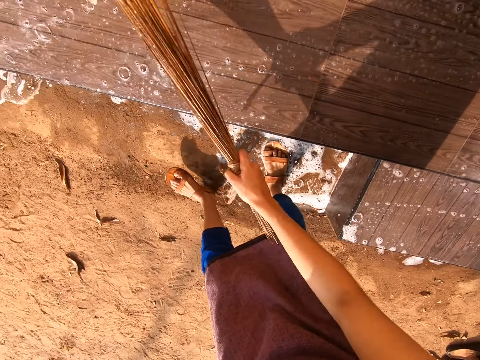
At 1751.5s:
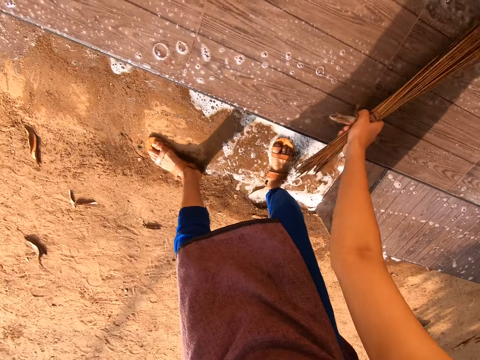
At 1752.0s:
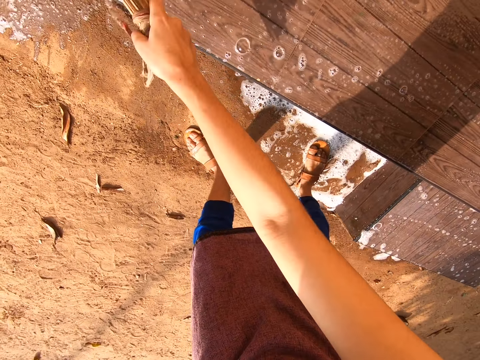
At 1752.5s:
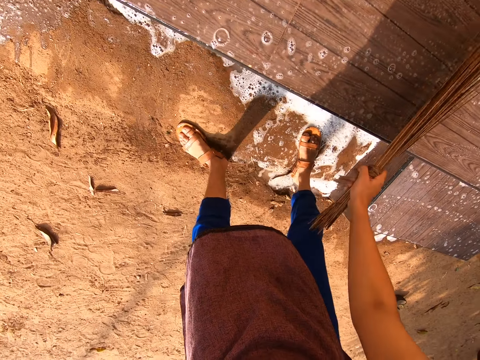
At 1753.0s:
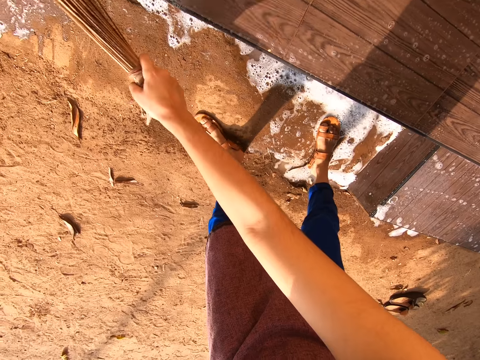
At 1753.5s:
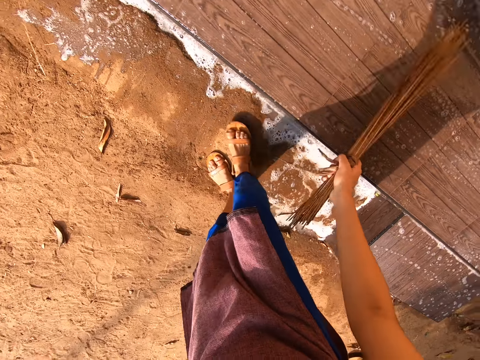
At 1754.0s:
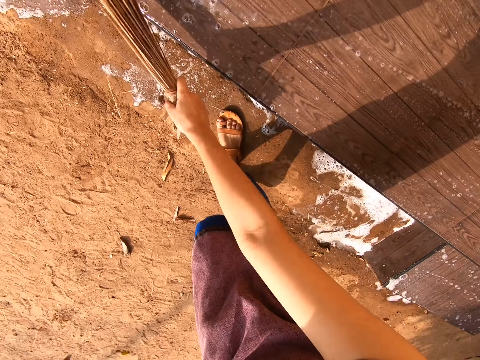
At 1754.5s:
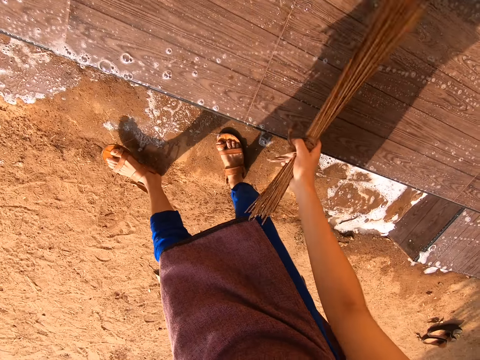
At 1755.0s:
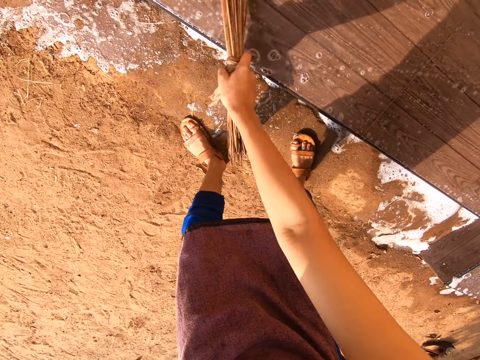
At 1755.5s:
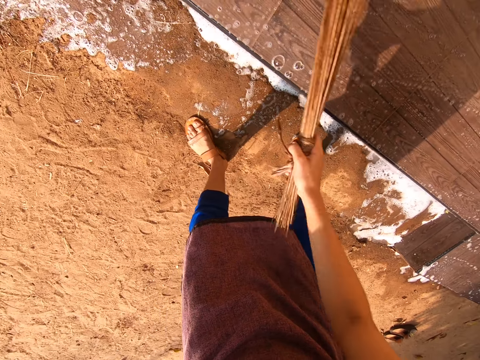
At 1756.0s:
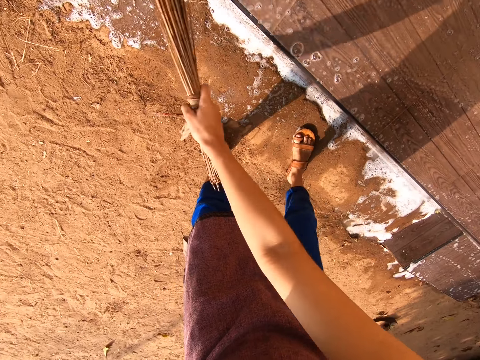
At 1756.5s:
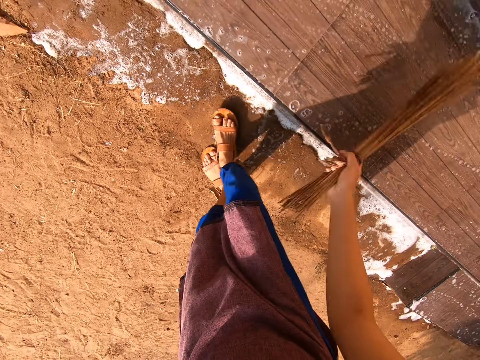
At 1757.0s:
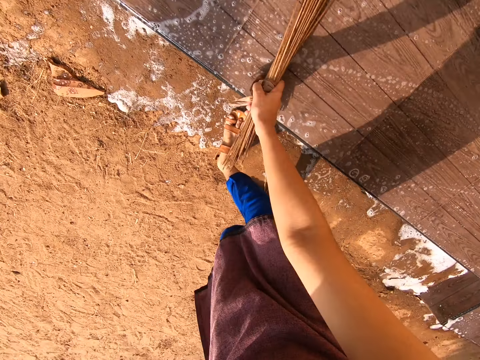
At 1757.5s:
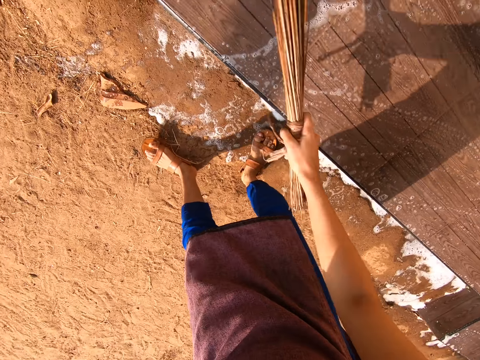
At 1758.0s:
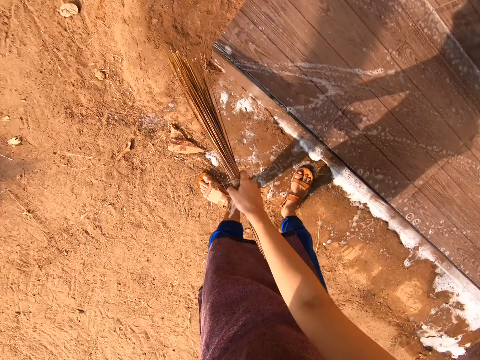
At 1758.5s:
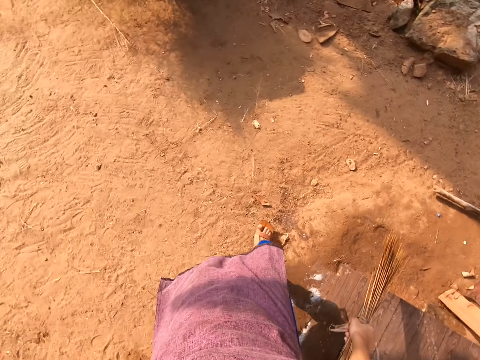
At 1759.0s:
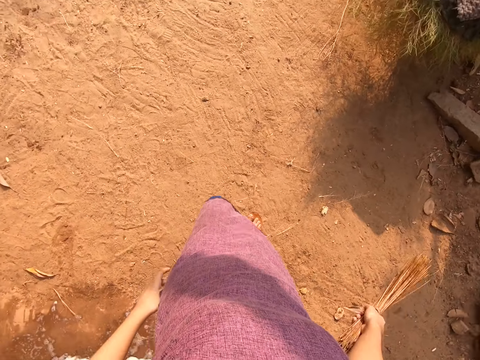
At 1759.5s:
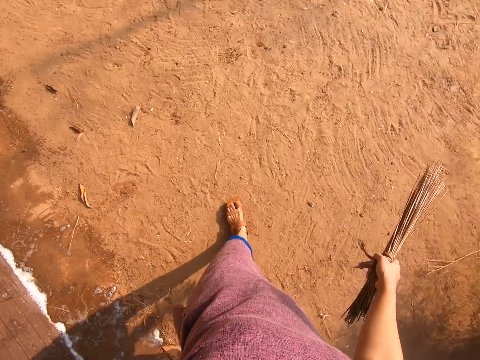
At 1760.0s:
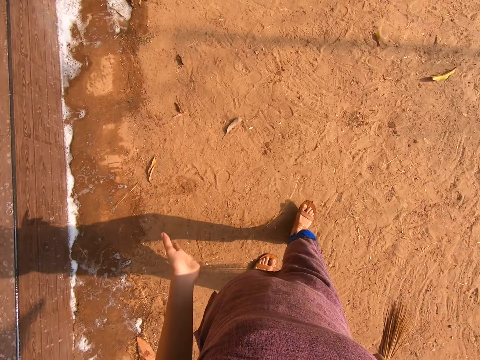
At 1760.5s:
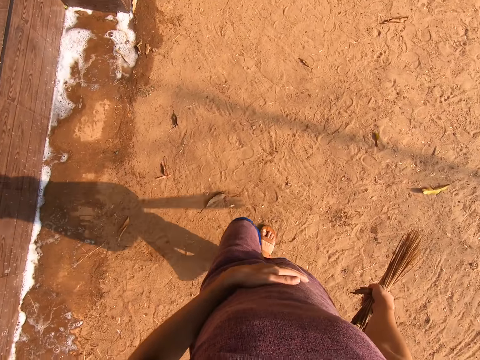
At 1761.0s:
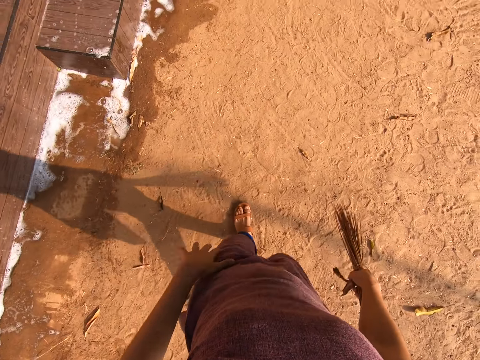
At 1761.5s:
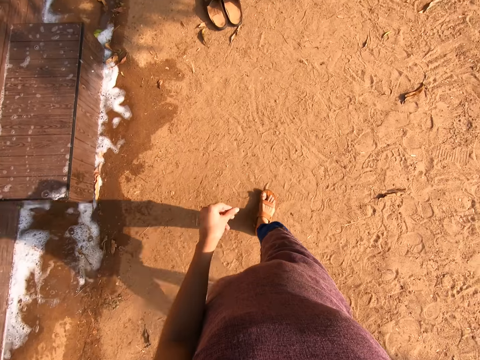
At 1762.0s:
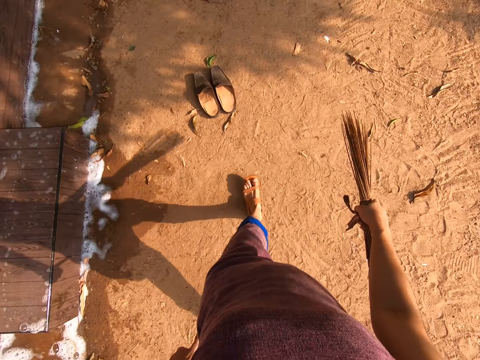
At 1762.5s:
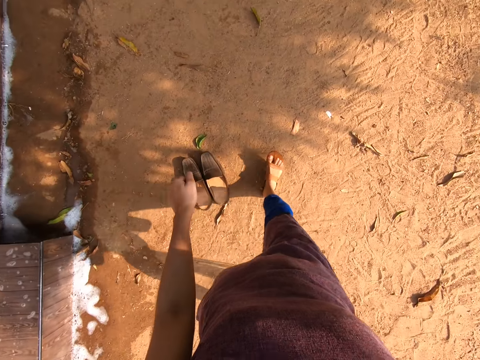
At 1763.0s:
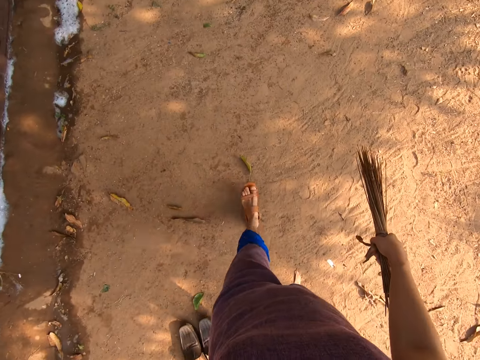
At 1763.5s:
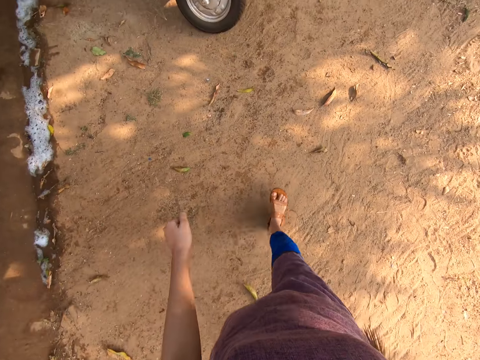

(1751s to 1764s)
The camera wearer walks around. She cleans her left hand on her top.

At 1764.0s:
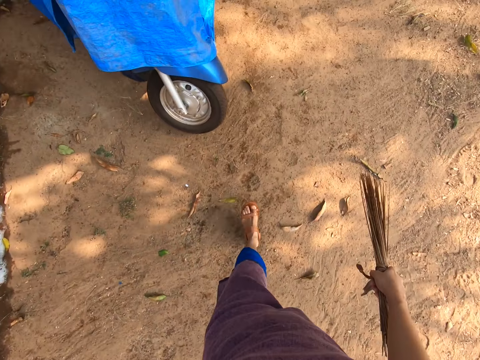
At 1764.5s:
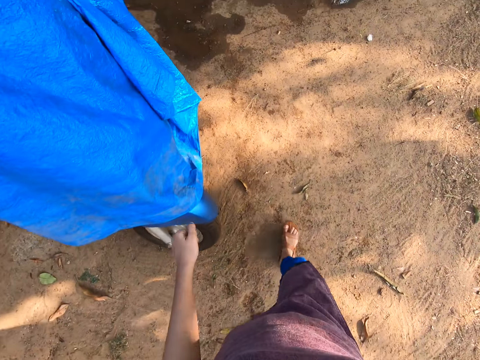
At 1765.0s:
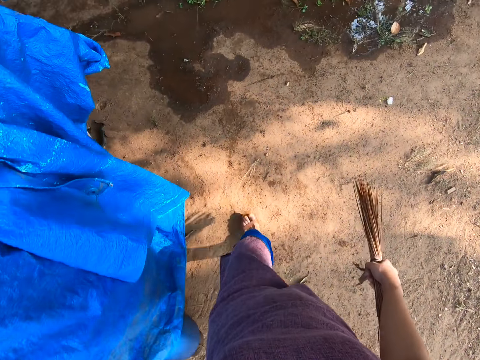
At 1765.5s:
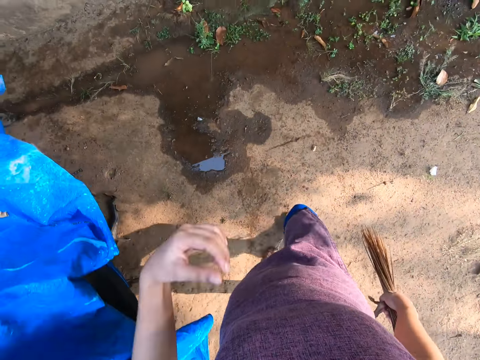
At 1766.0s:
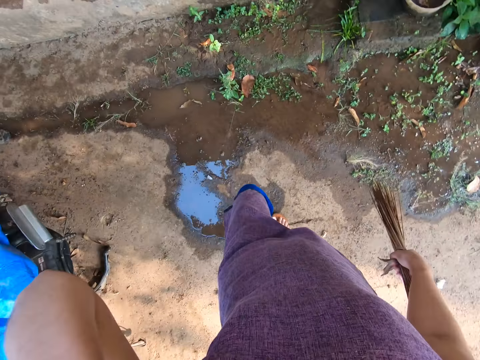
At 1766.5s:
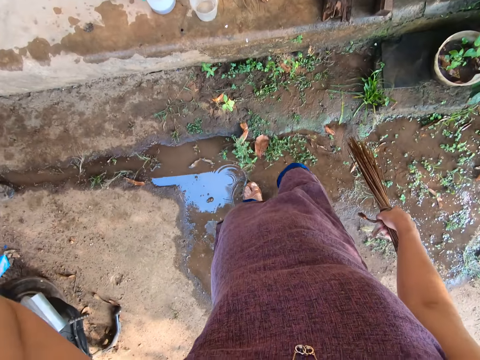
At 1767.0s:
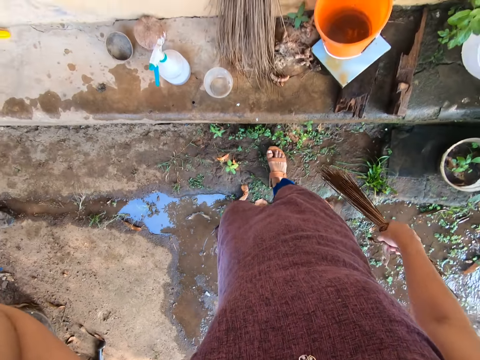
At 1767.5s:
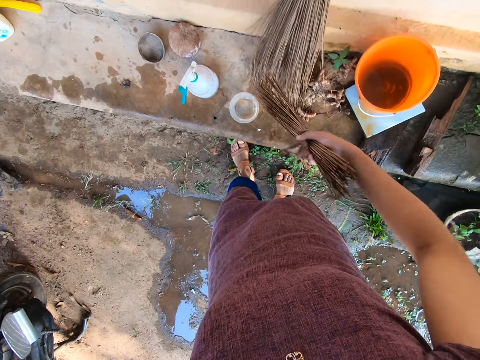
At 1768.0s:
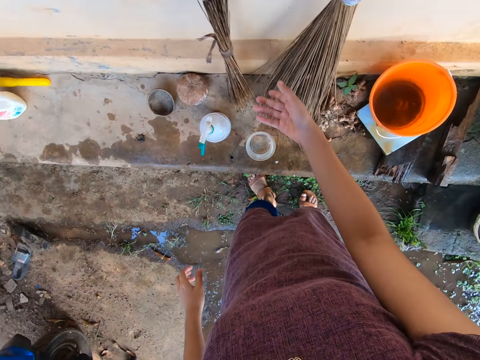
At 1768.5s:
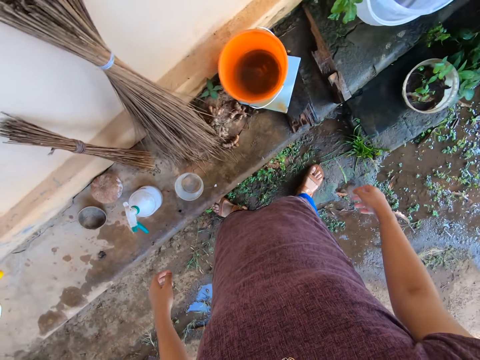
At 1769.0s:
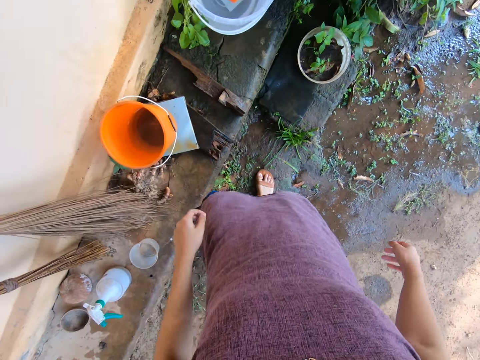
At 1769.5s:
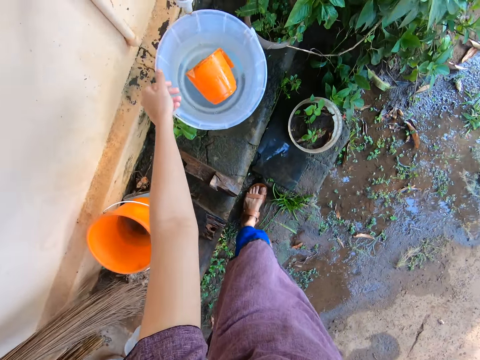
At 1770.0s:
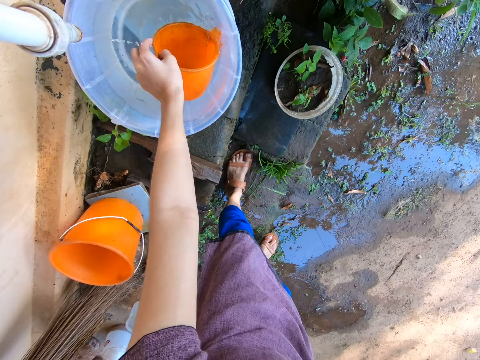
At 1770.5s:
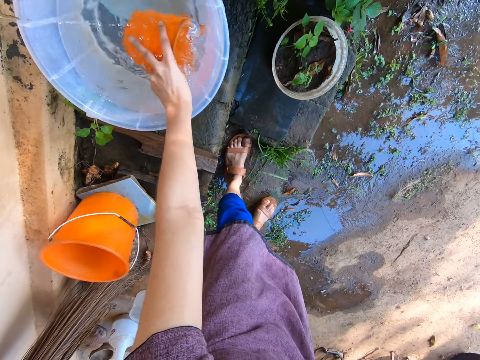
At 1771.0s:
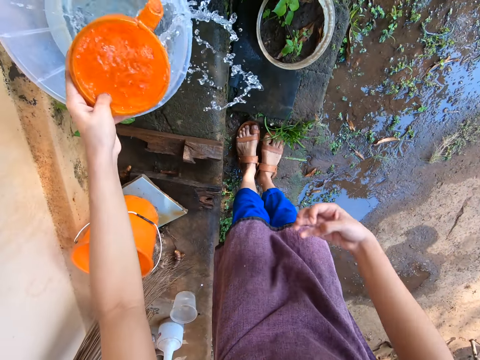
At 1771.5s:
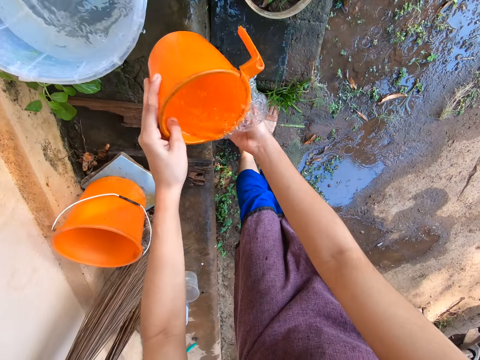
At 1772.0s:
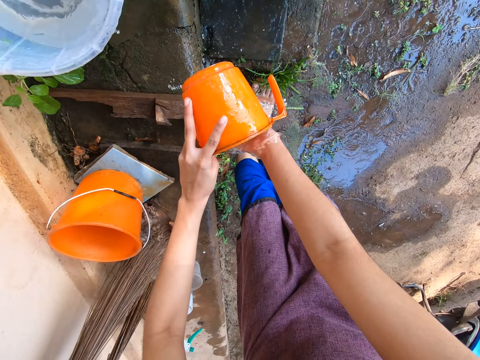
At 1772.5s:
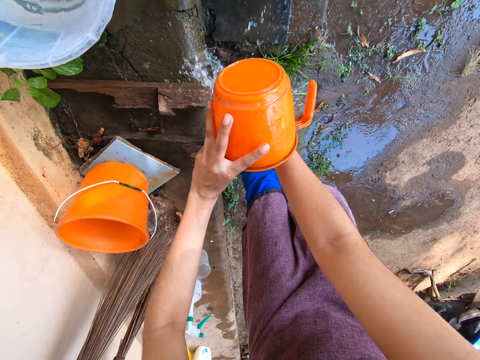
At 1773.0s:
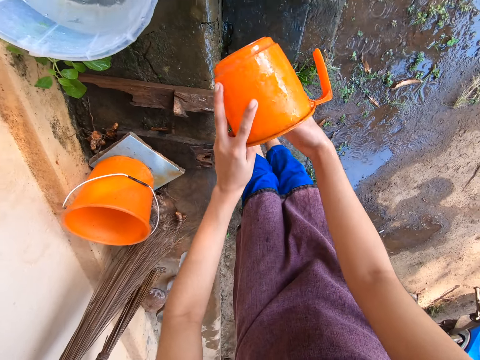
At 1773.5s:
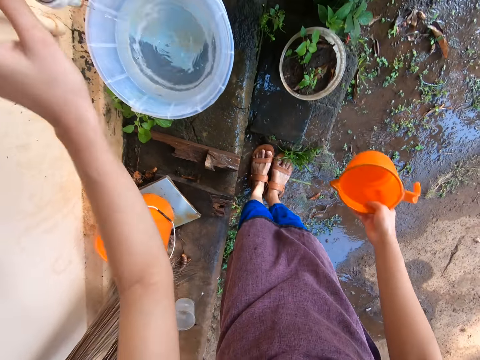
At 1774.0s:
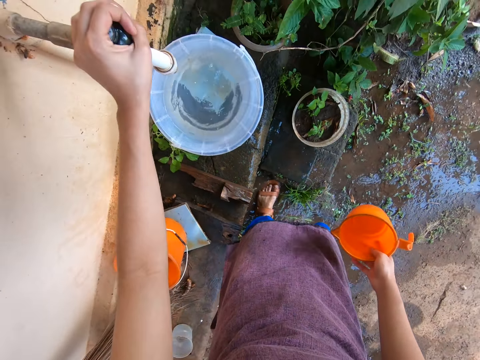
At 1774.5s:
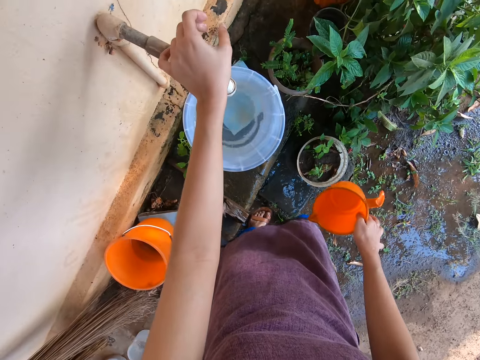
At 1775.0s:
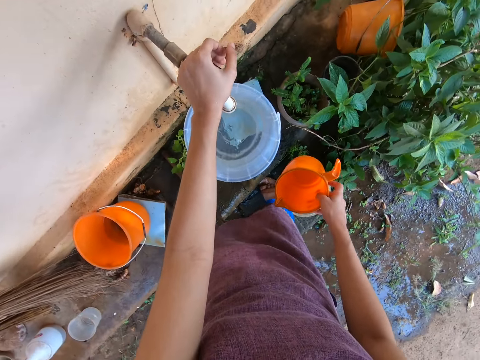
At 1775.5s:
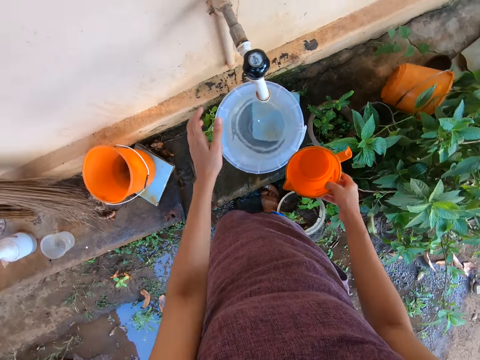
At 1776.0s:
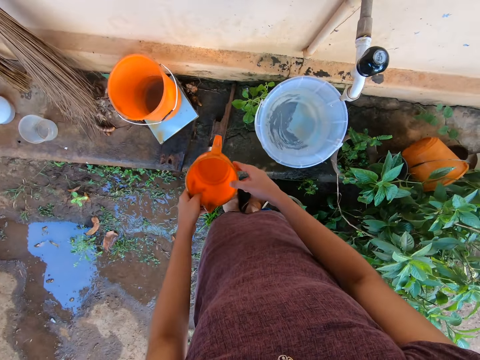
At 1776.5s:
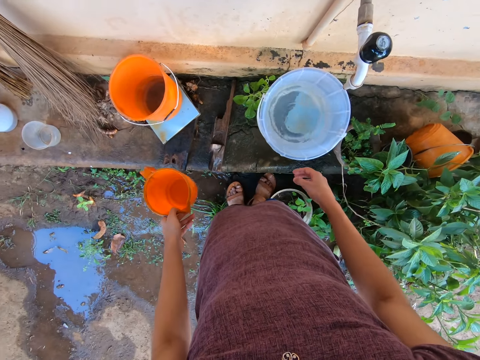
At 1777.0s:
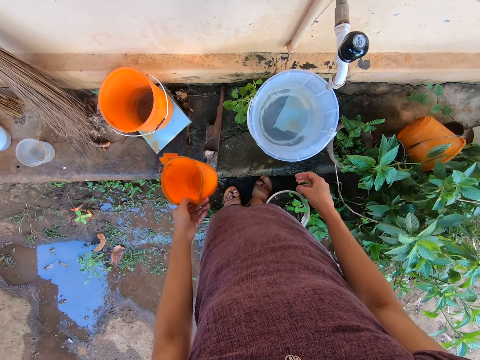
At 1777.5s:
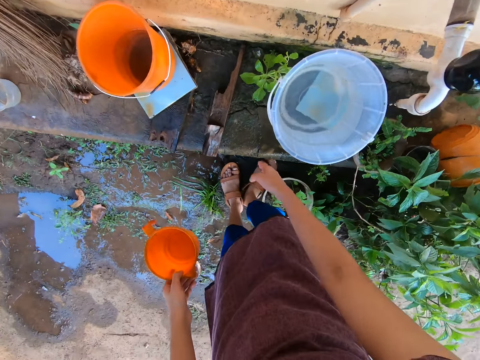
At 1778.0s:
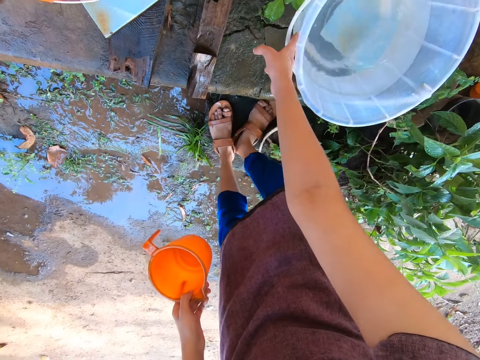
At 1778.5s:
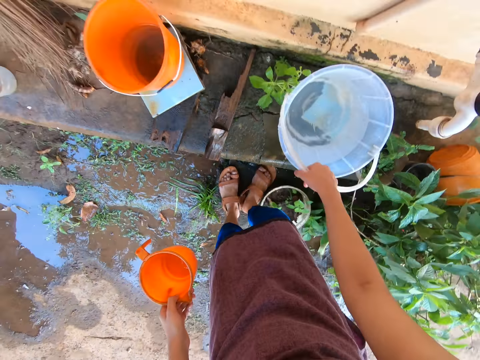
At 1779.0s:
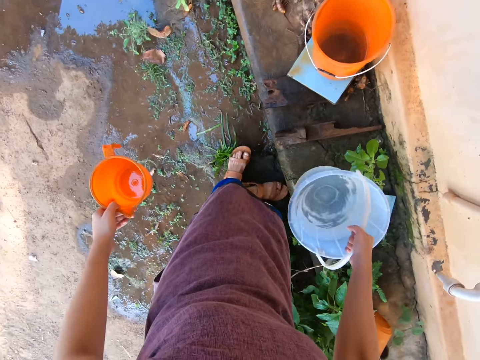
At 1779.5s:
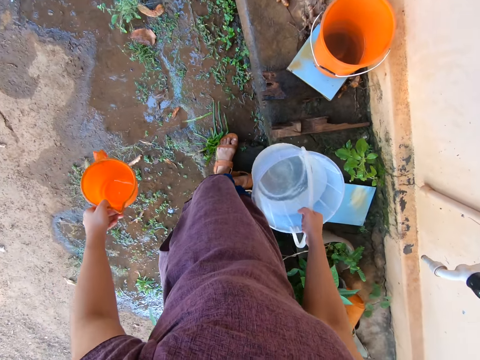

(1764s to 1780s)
The camera wearer adjusts a camera on her head with her left hand. She places the broom on a wall with her right hand. She throws the broom with her right hand. She turns around. She takes water from a bucket with the cup in her left hand. She pours the water in the cup on her right hand. She washes the right hand. She transfers the cup from her left hand to her right hand. She touches the tap with her left hand. She transfers the cup from her right hand to her left hand. She looks around. She picks up the bucket with her right hand. She carries the bucket from the floor with her right hand.
